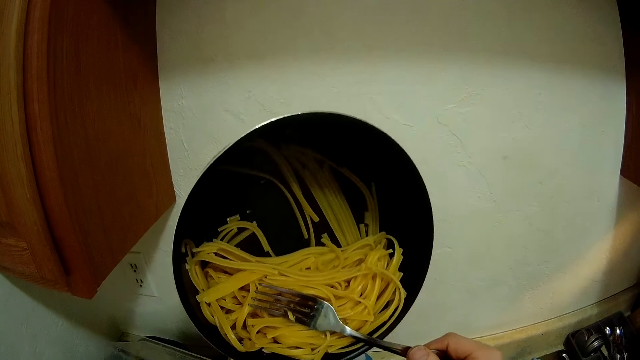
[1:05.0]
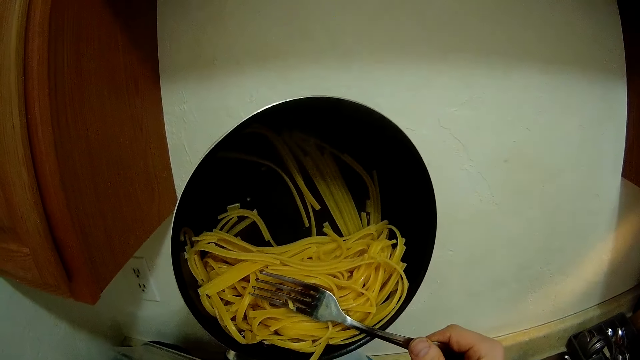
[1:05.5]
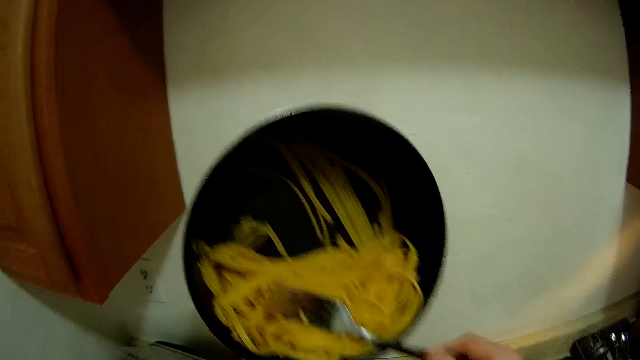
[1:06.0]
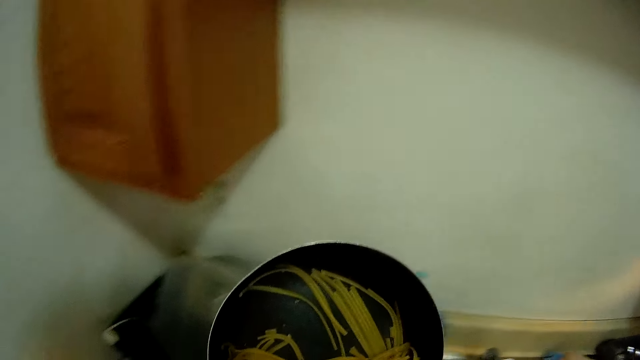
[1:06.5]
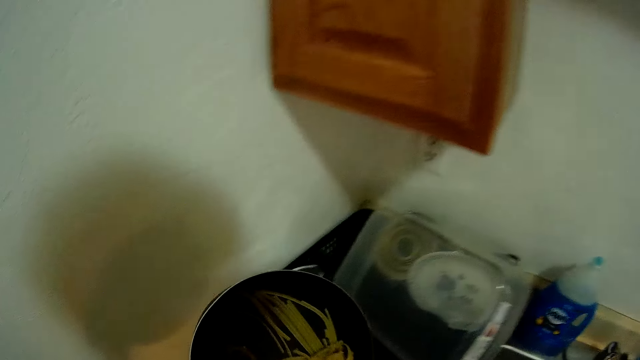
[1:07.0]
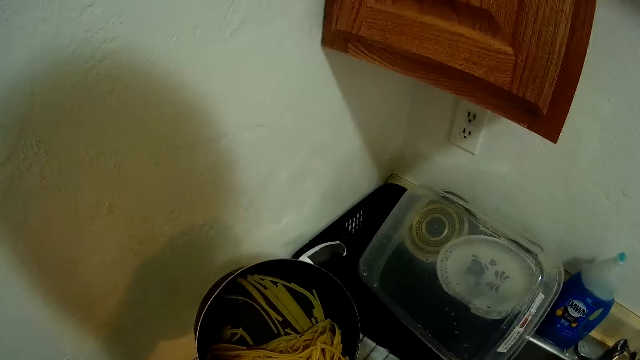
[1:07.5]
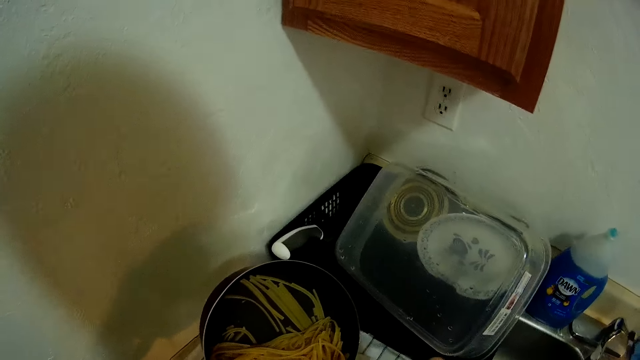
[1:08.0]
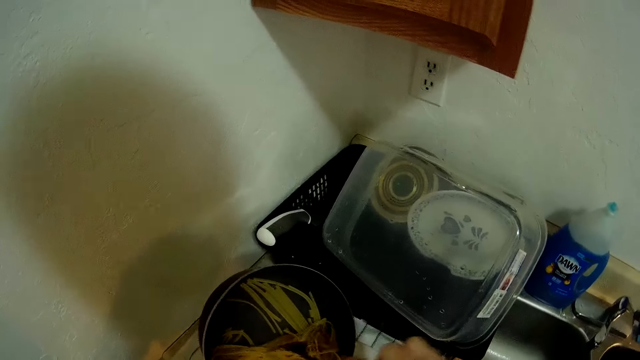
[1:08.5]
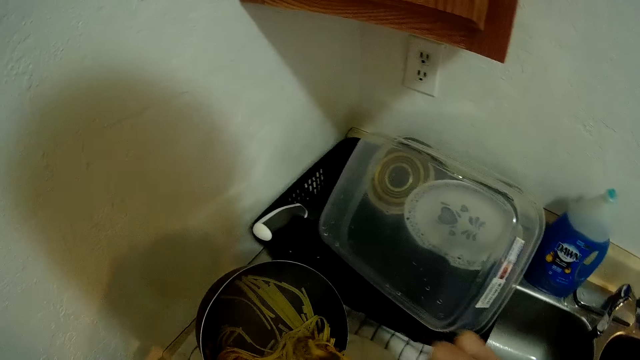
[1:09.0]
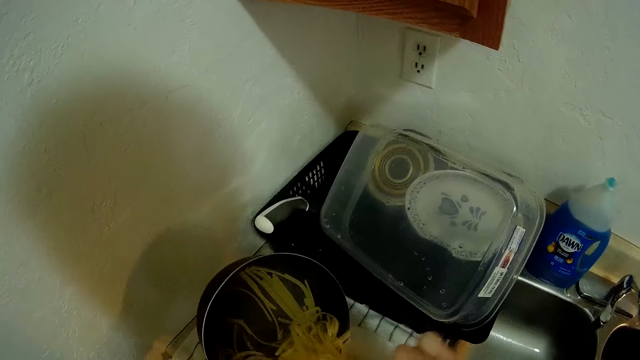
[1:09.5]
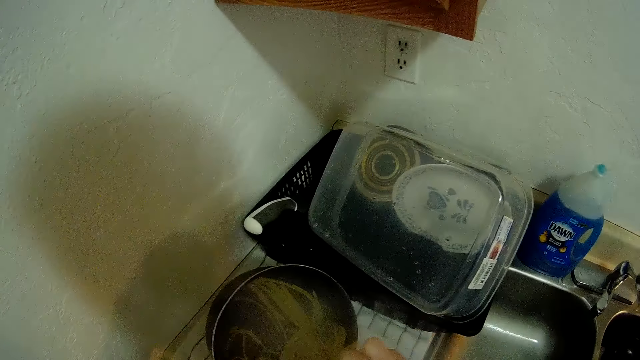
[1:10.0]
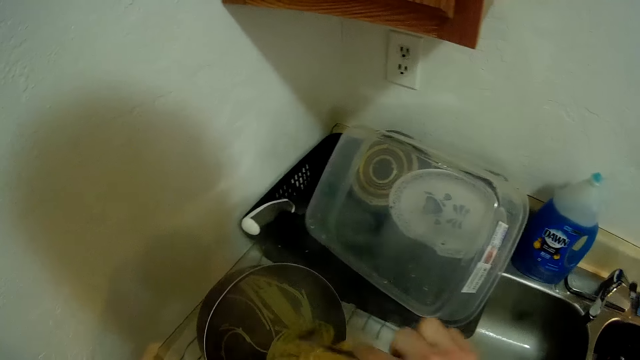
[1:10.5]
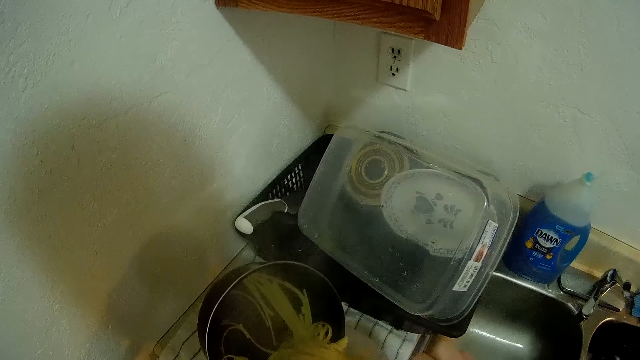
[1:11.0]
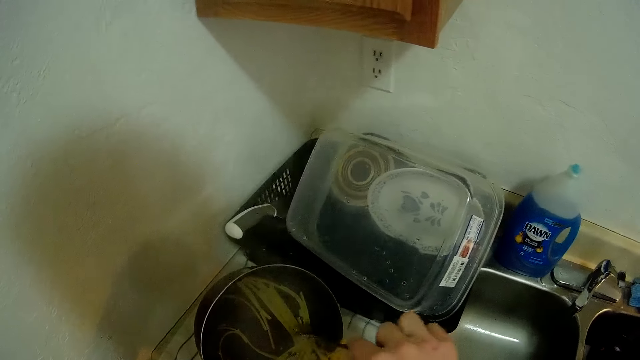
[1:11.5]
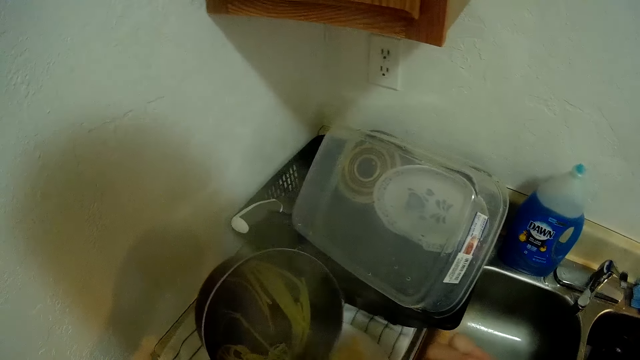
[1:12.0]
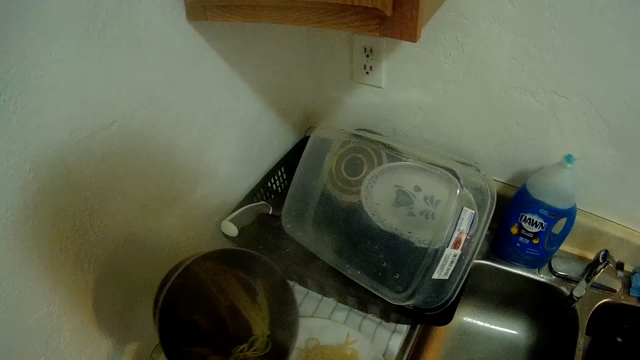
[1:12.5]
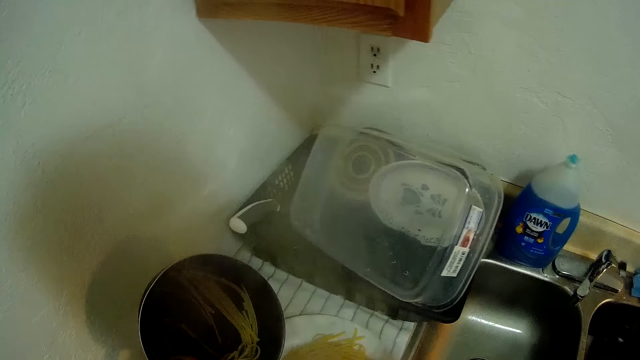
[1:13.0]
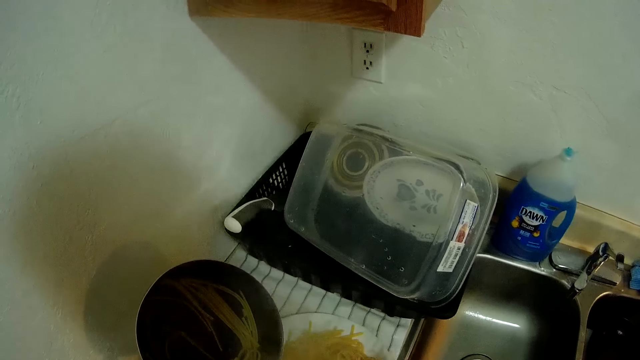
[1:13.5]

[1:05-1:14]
The camera wearer pours the spaghetti from the pot into a plate.

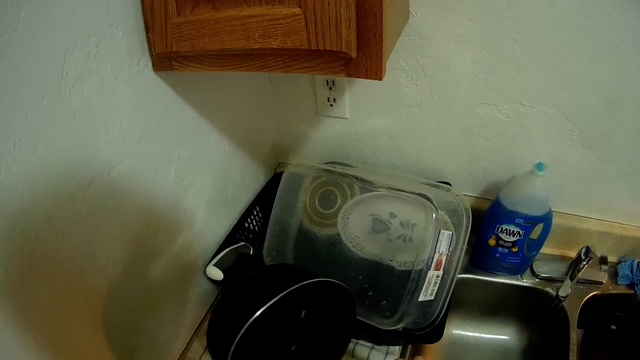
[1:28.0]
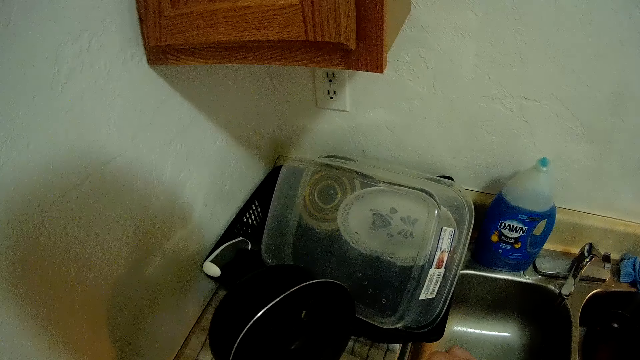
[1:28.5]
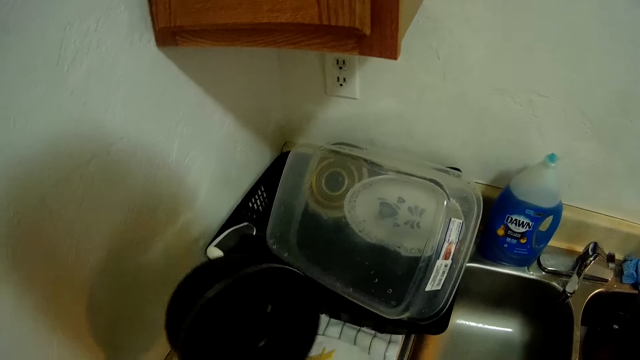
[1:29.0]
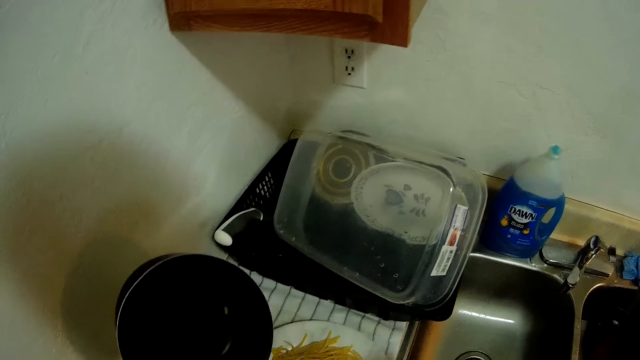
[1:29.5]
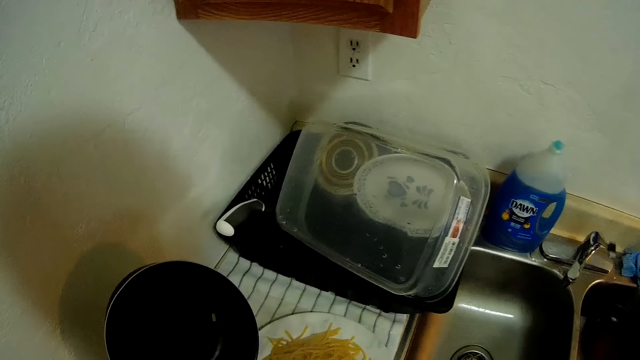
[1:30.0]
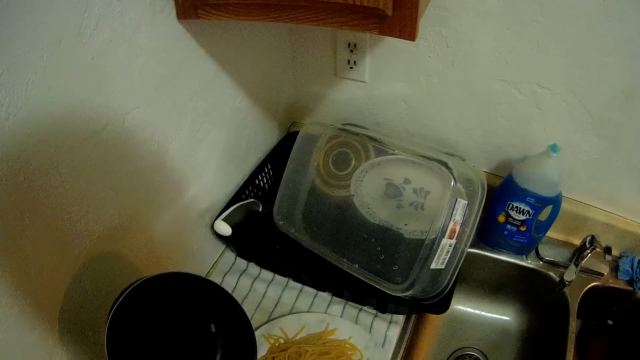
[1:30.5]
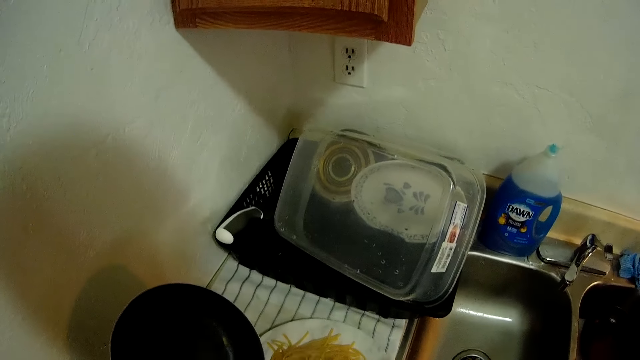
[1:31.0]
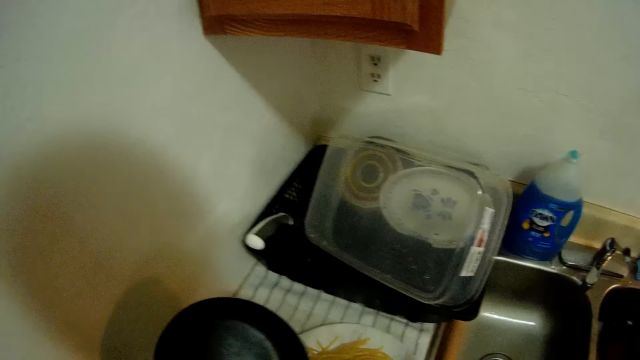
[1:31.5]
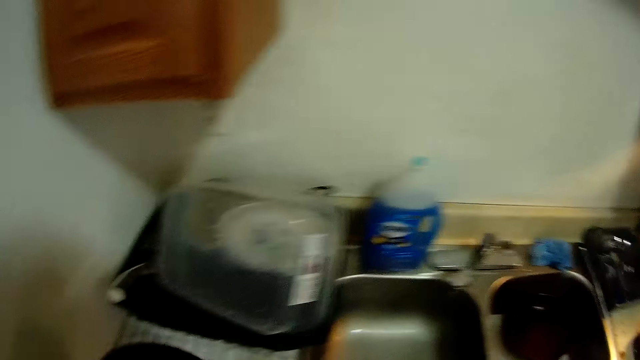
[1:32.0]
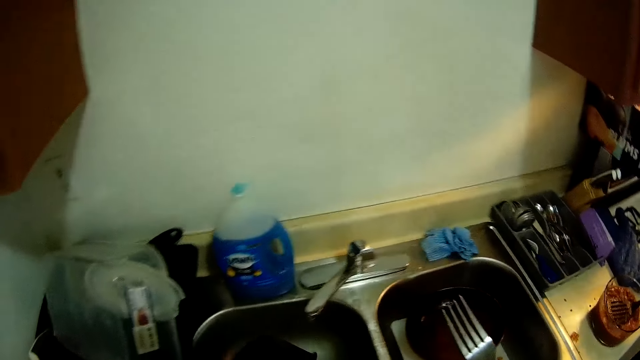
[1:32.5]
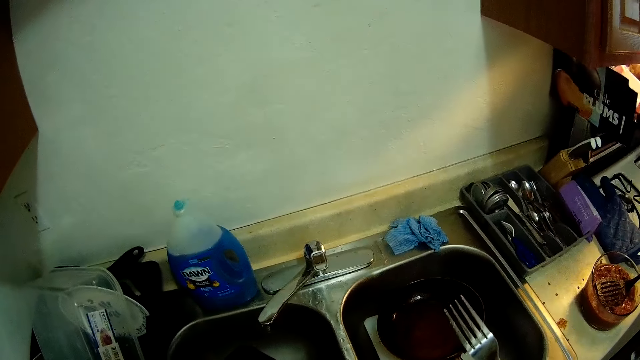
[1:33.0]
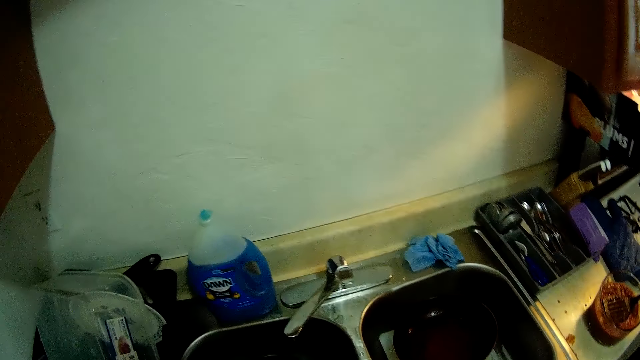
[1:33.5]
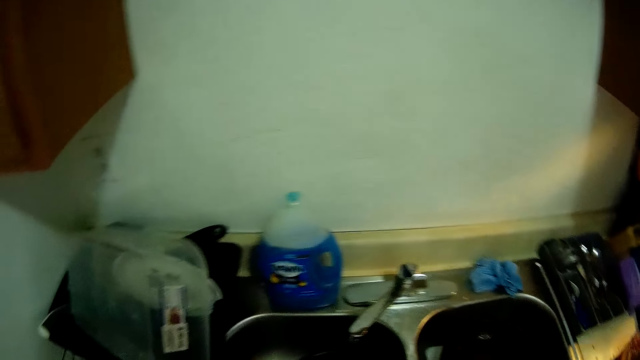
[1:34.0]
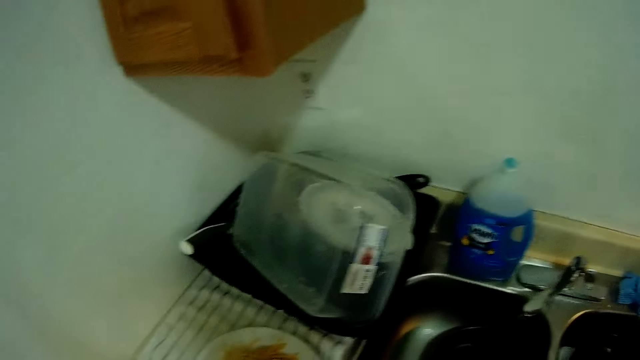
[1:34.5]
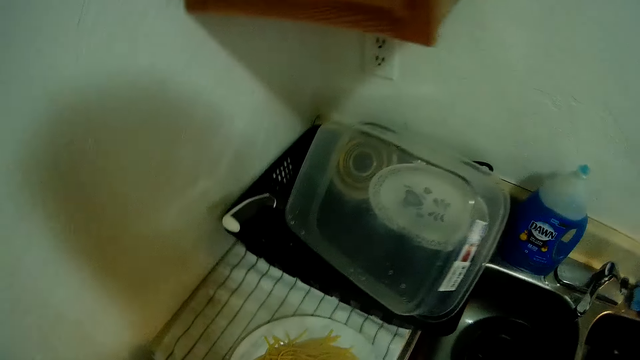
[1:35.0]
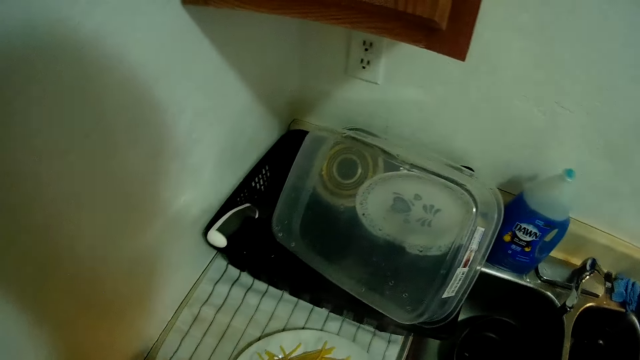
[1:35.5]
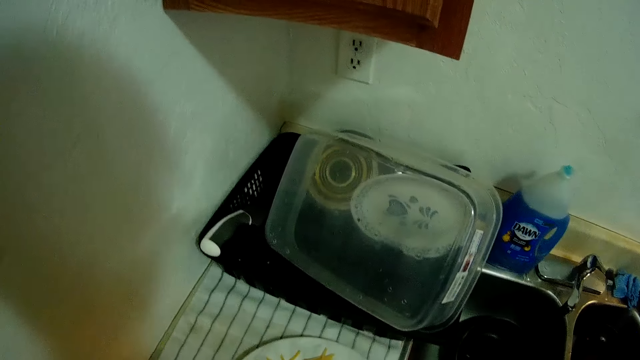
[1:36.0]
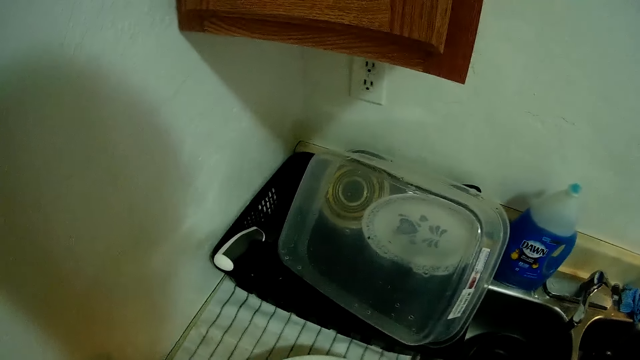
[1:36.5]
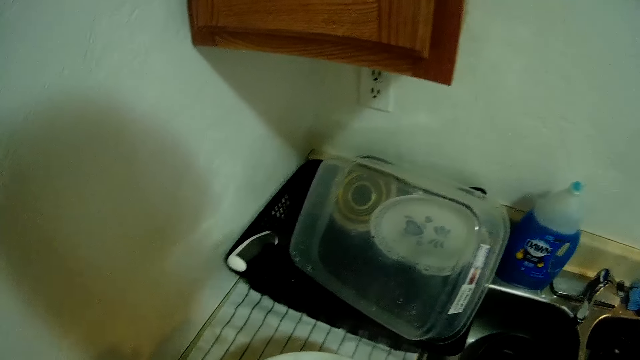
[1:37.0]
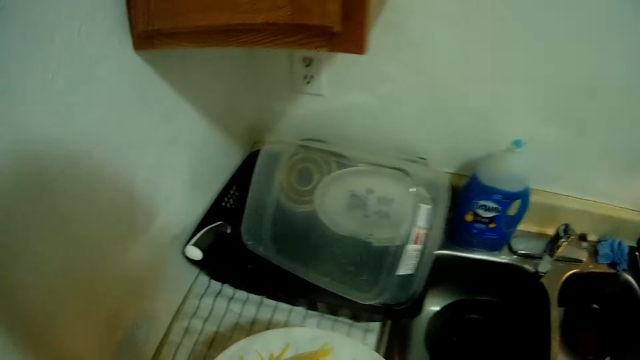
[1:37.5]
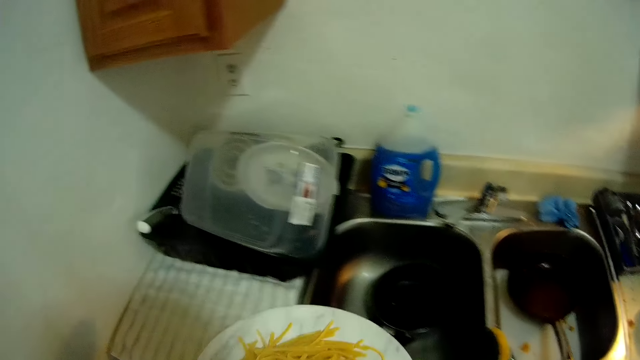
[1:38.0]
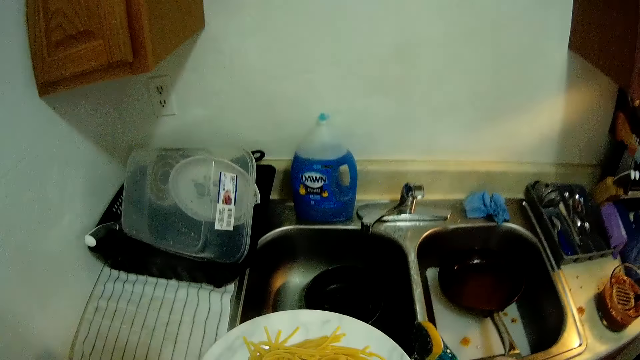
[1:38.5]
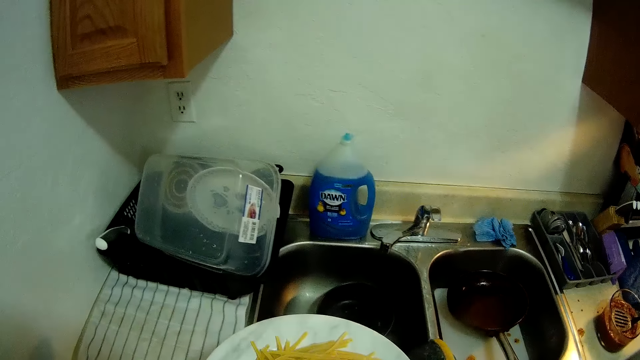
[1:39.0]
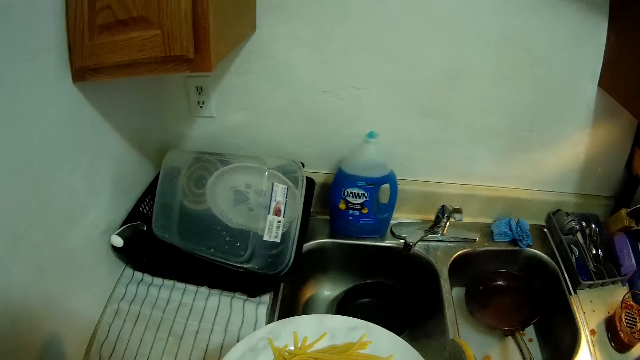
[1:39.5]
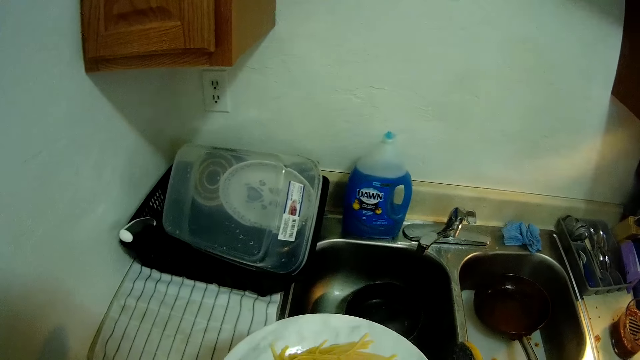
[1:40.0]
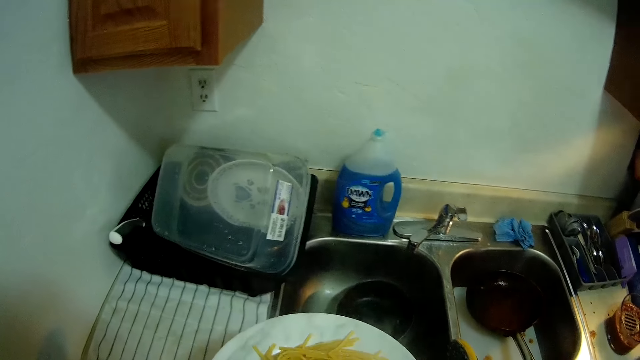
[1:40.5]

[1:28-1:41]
The camera wearer spreads the pasta in the plate with a fork. He drops the pot into the kitchen sink with his left hand. He lifts up the plate of spaghetti from the kitchen sink with his hands.
